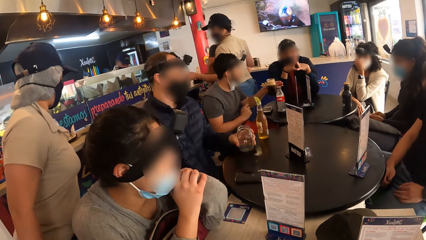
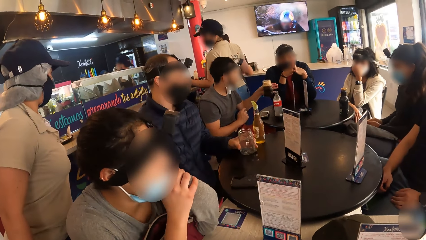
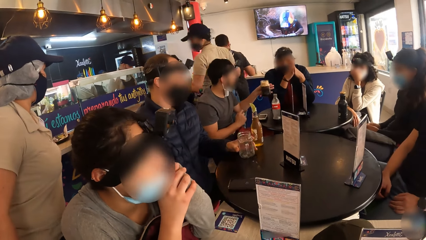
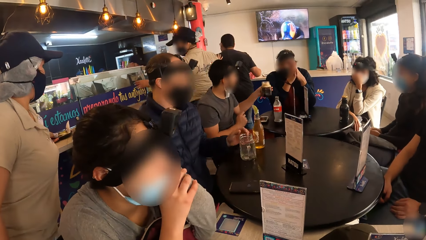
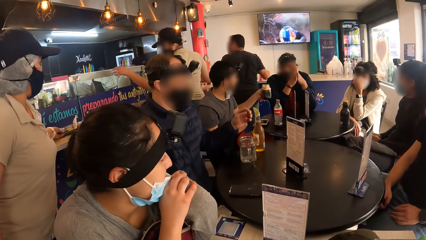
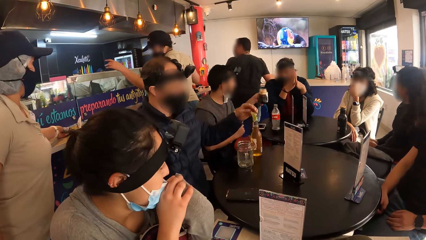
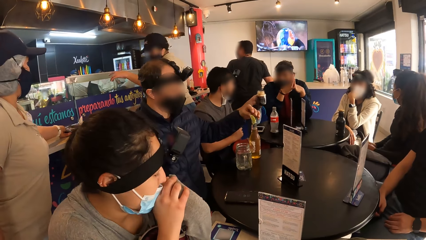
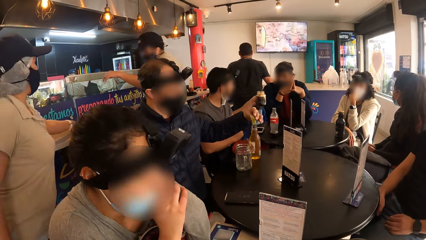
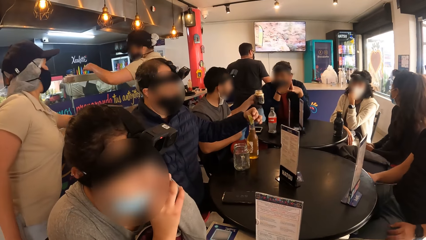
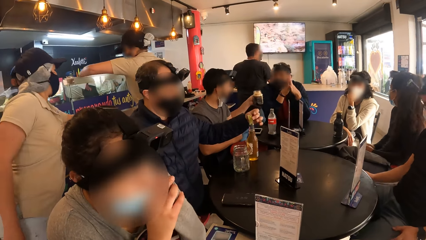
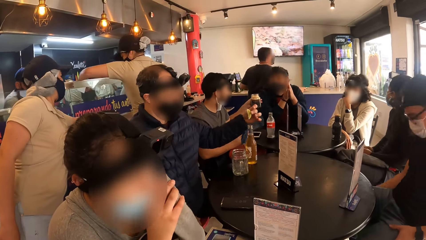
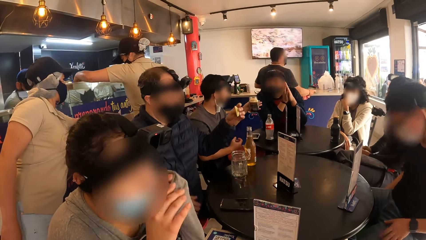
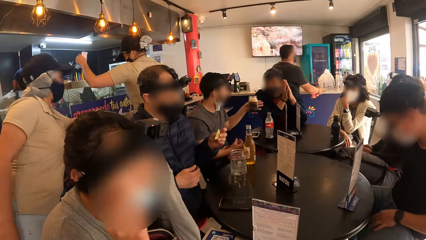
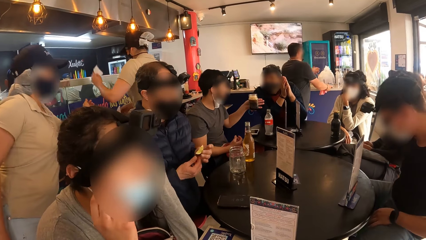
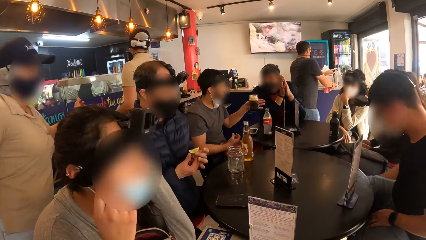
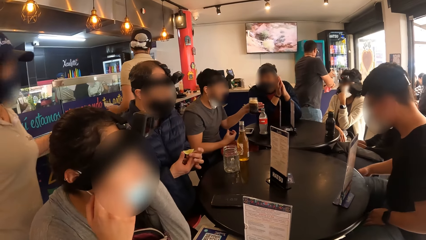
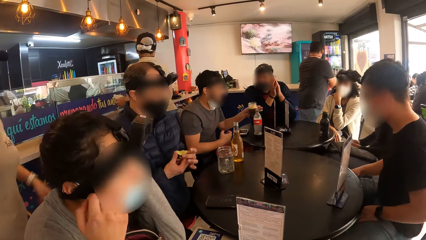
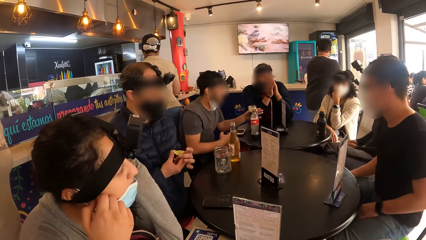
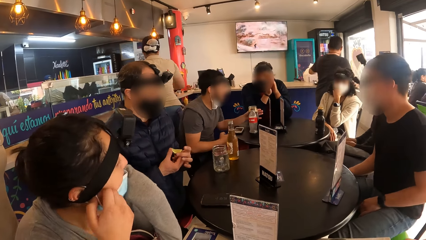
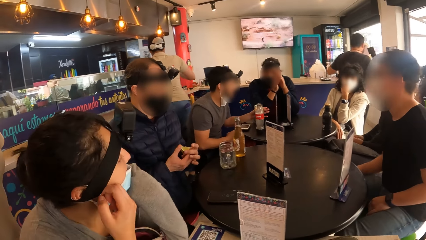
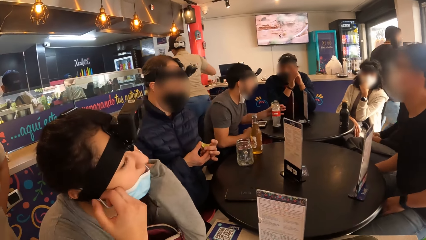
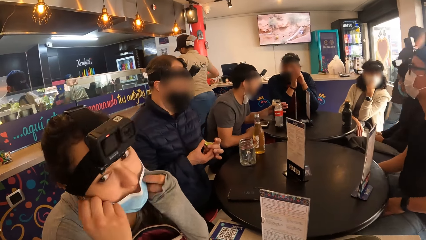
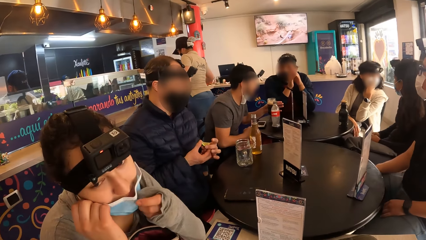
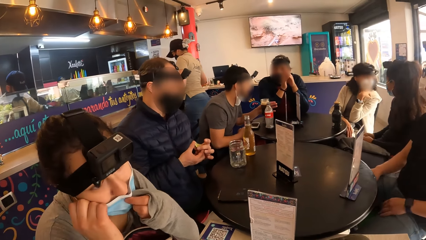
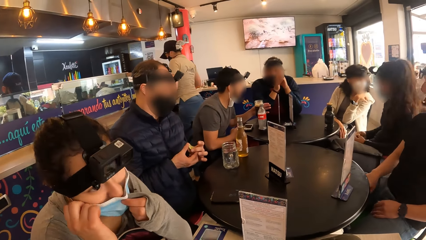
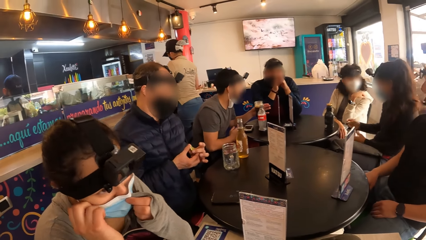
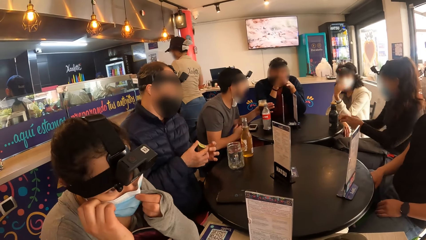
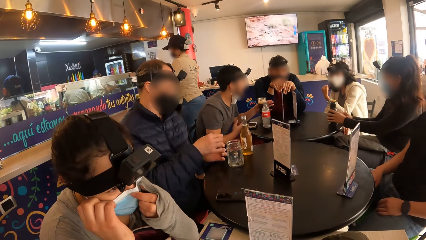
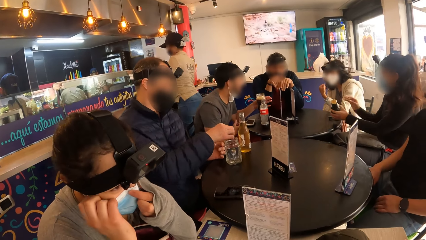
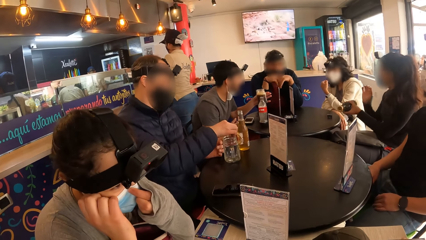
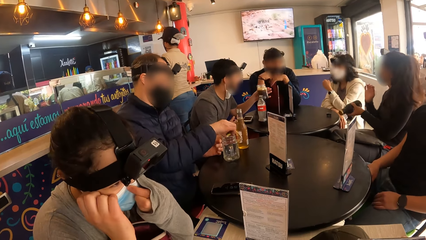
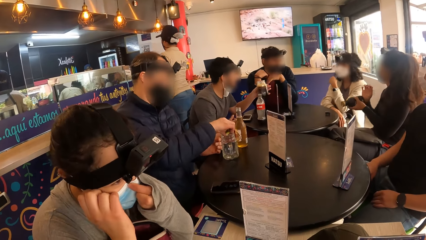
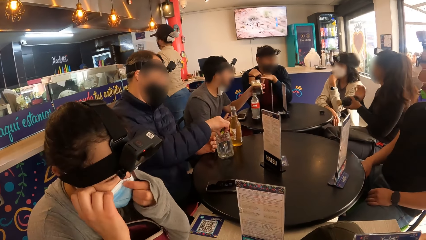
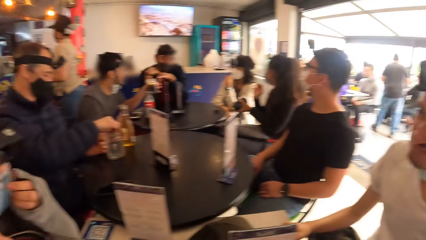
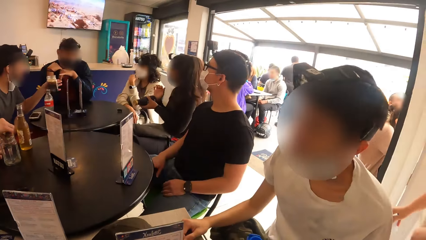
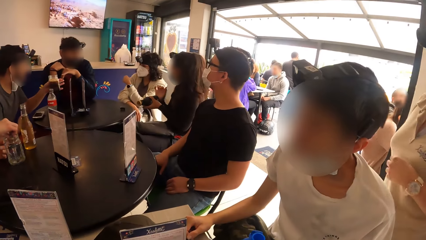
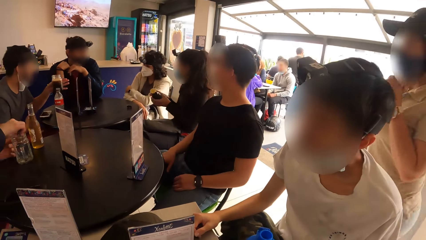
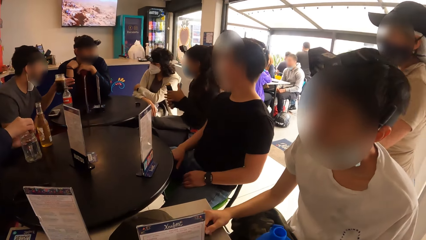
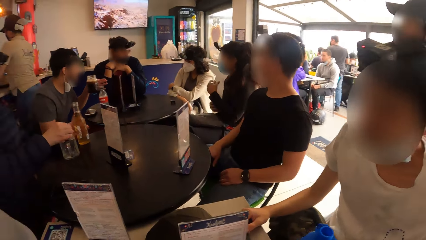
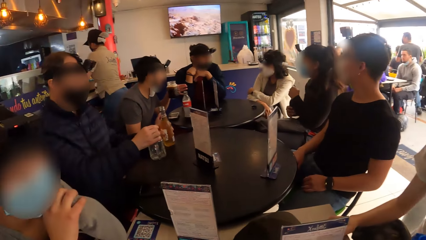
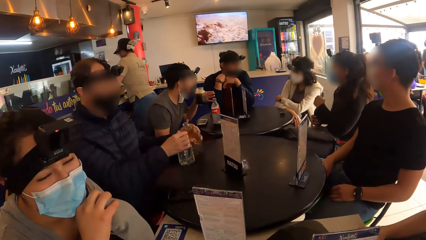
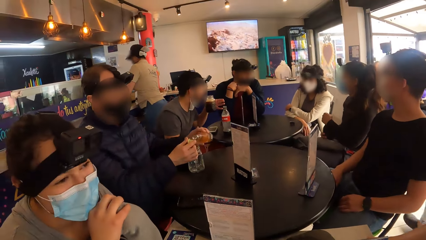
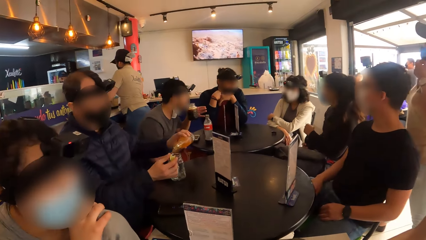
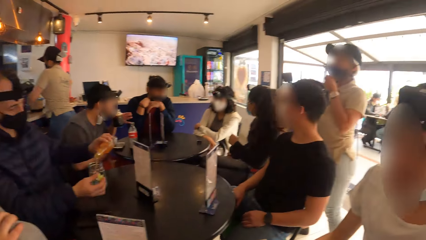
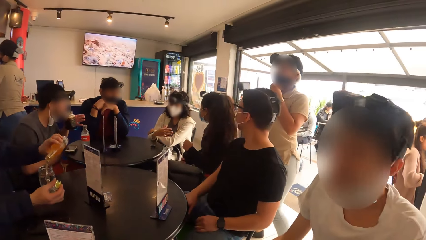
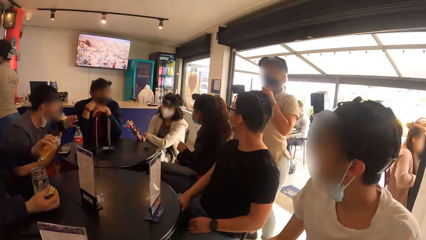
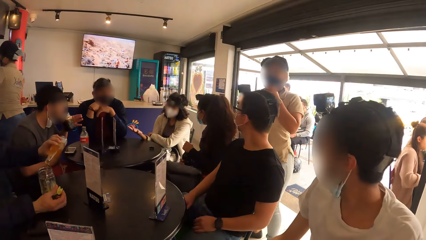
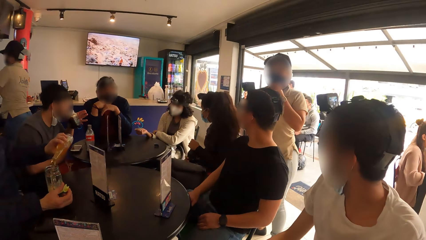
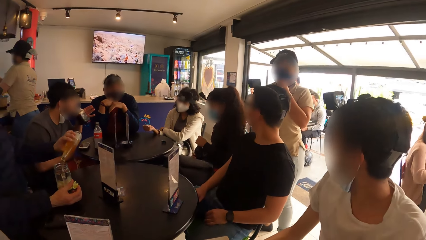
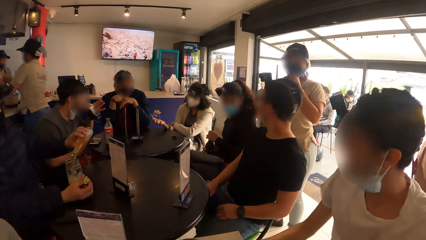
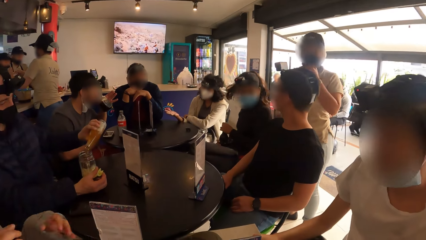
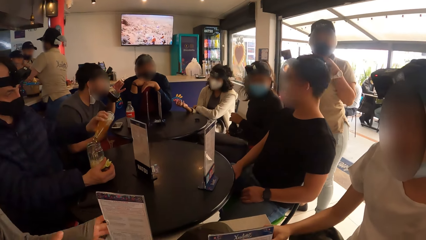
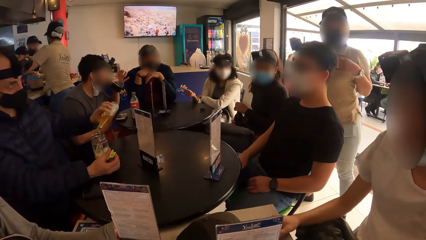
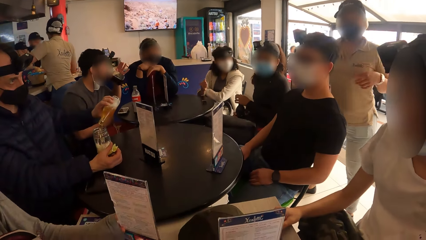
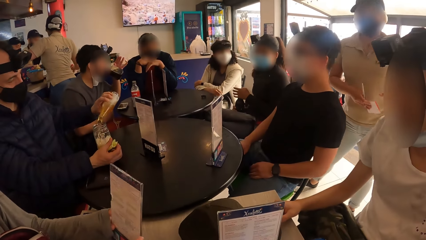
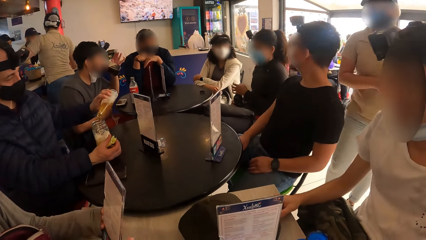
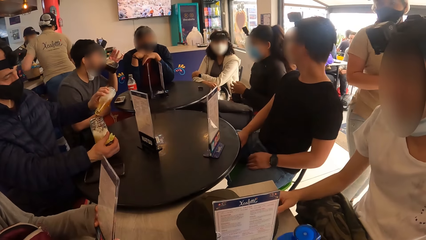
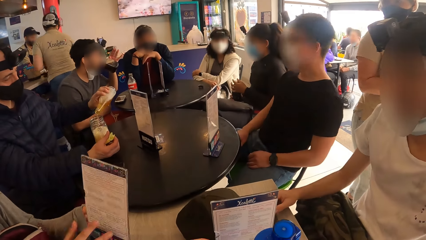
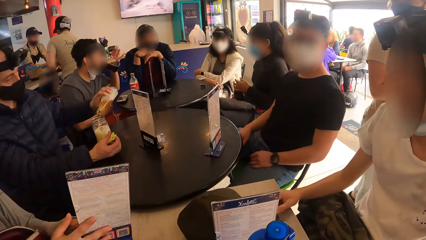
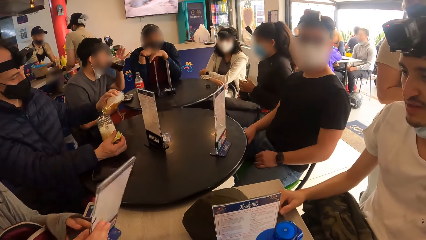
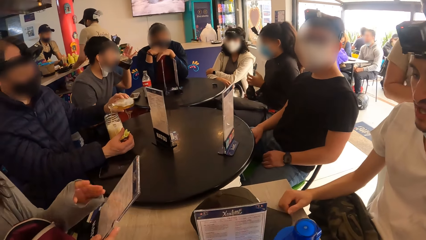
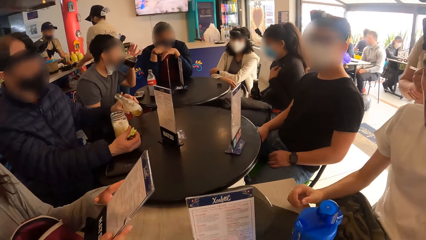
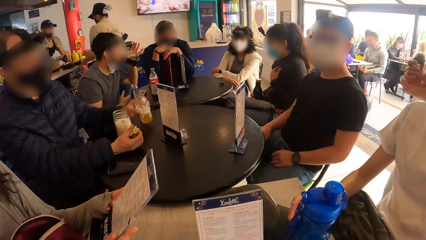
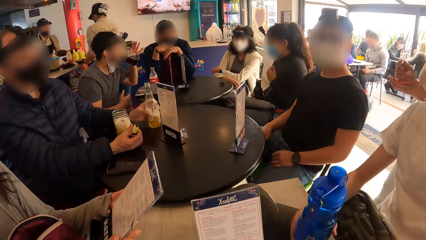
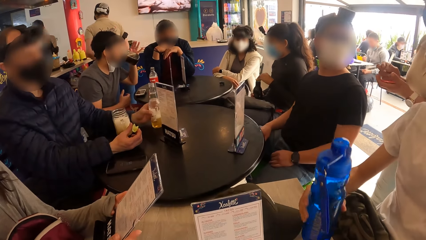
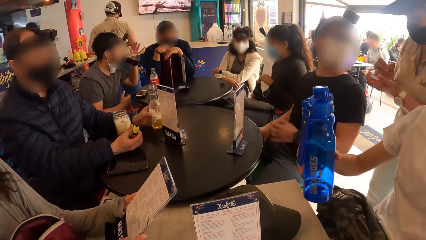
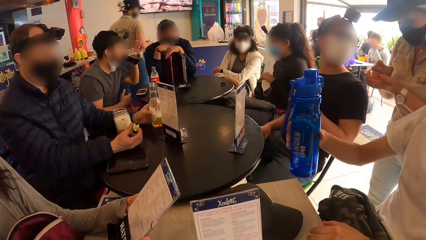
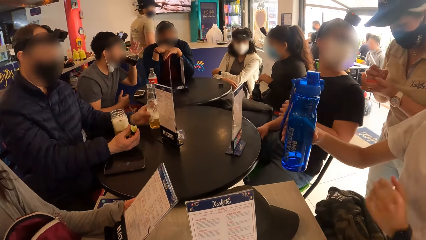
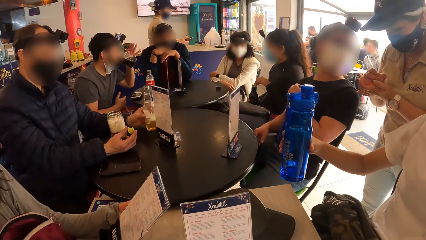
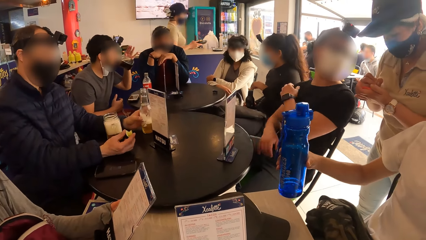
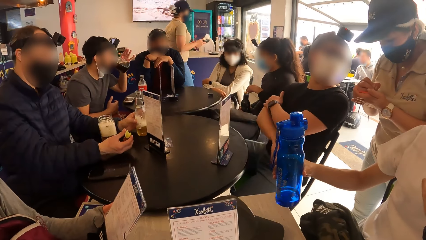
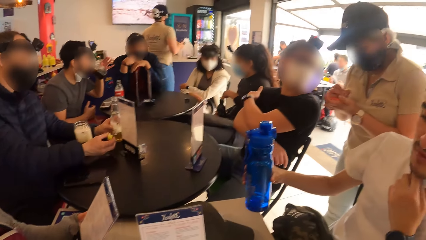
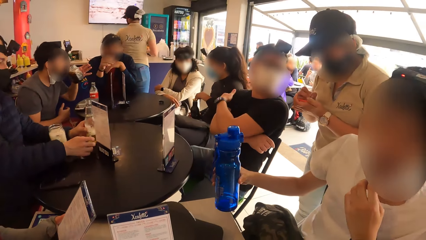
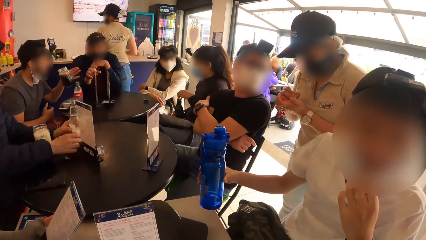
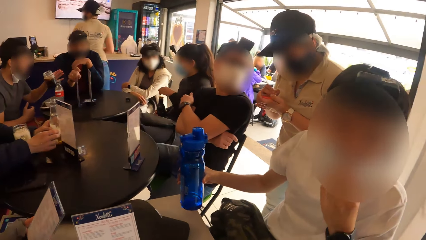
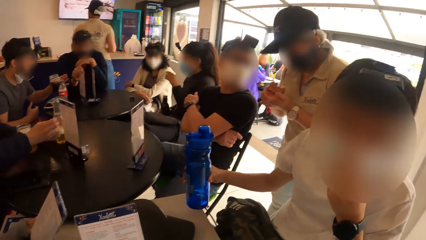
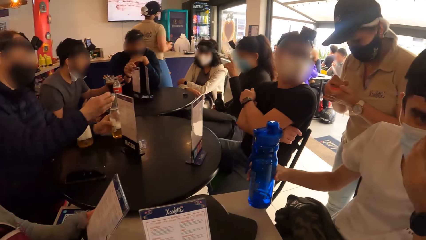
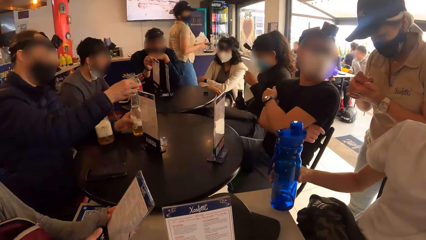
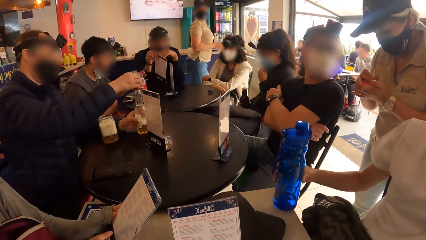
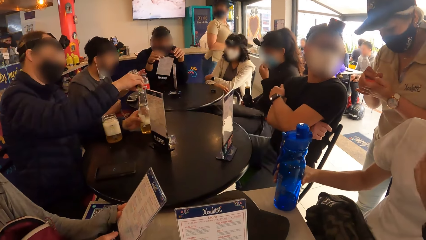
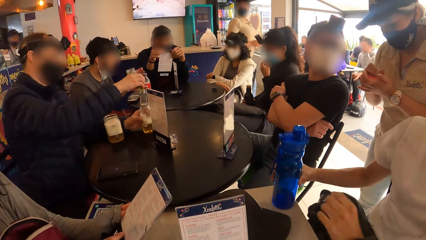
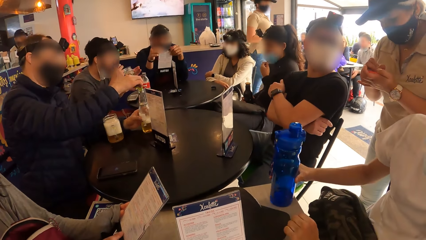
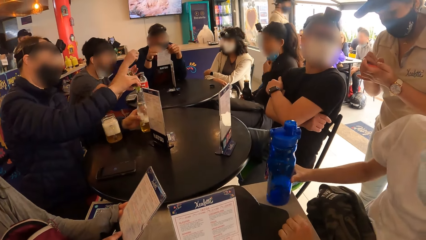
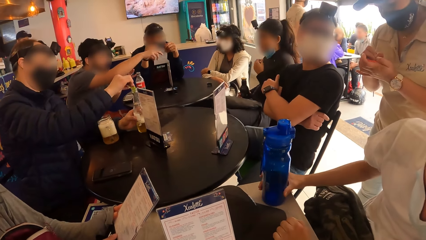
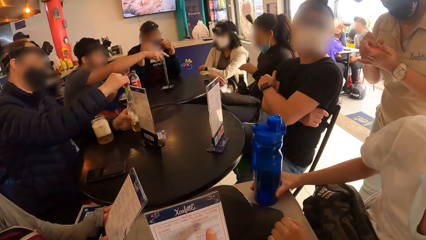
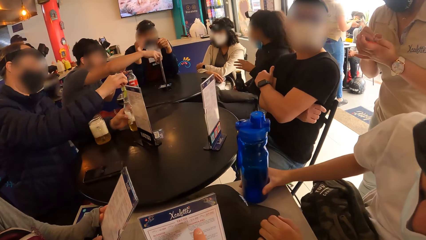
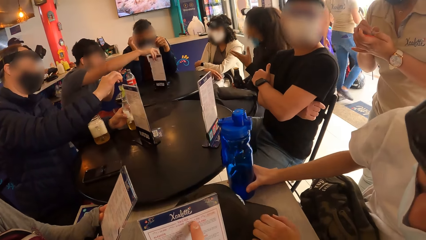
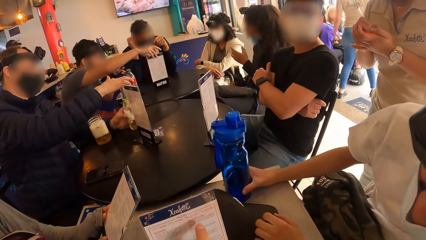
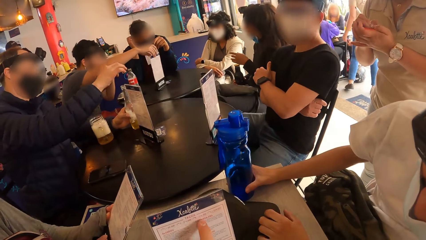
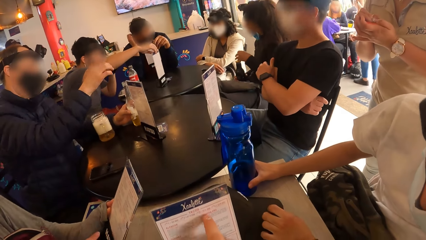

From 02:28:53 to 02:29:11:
The woman picks up a menu stand from the table with her left hand. The camera wearer picks up a menu stand from the table with his left hand. He moves the menu card. The man takes the storage bottle from the camera wearer with his right hand. The camera wearer looks at the menu card. He looks around the restaurant. The man drops the storage bottle on the table with his right hand. The camera wearer studies the menu stand on the table with the man. He interacts with the man.
